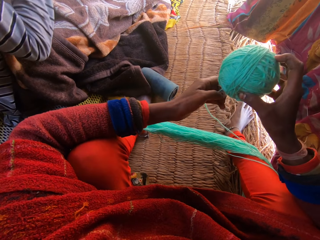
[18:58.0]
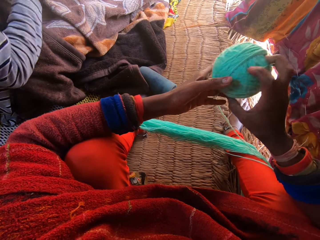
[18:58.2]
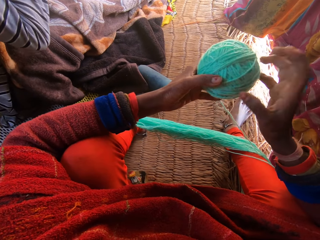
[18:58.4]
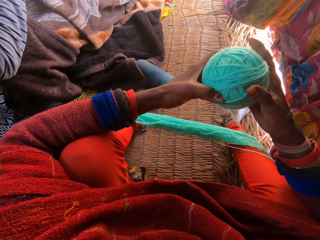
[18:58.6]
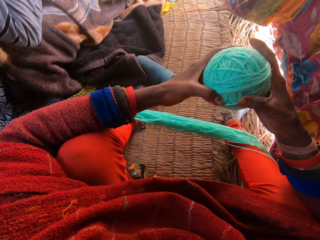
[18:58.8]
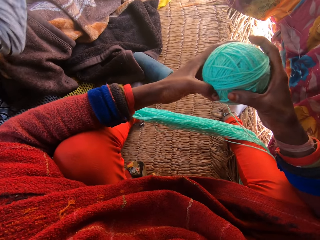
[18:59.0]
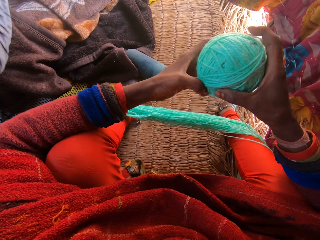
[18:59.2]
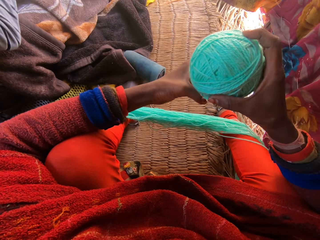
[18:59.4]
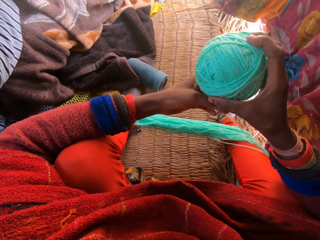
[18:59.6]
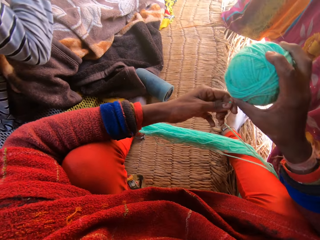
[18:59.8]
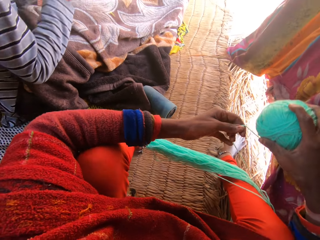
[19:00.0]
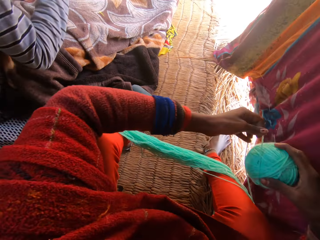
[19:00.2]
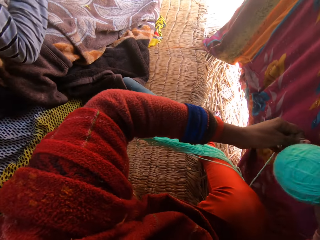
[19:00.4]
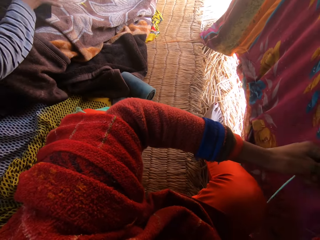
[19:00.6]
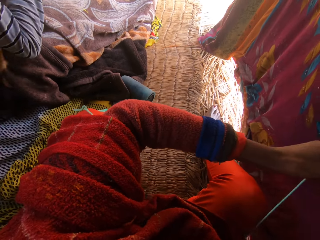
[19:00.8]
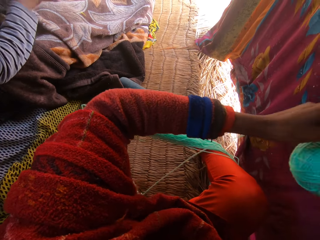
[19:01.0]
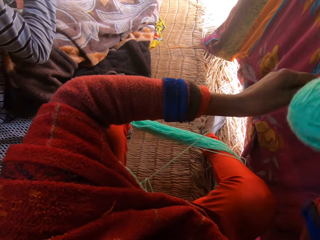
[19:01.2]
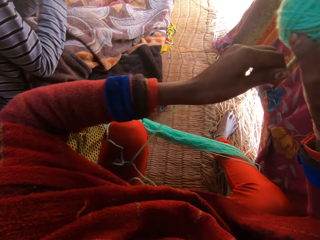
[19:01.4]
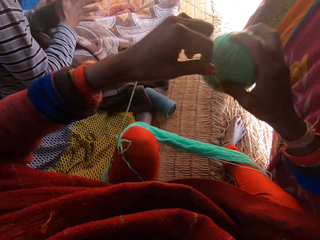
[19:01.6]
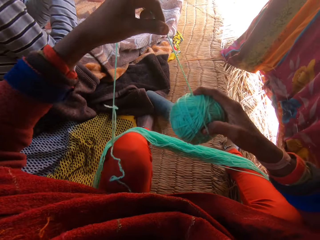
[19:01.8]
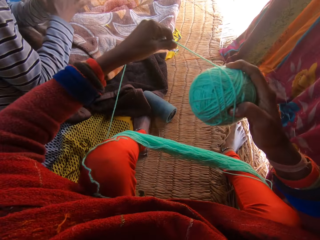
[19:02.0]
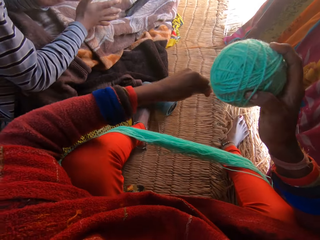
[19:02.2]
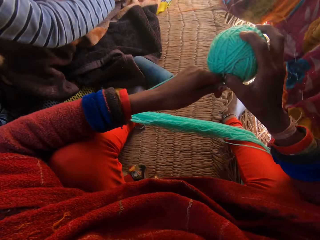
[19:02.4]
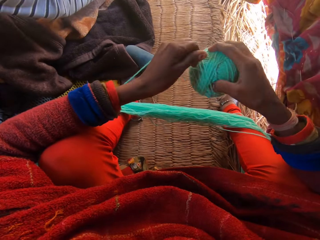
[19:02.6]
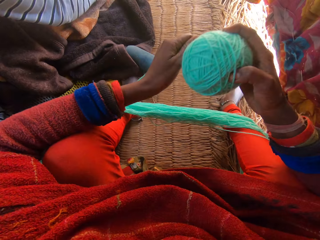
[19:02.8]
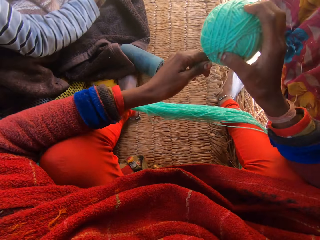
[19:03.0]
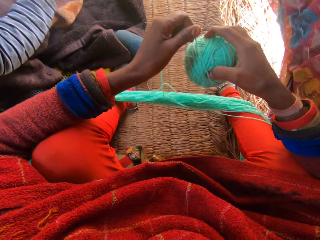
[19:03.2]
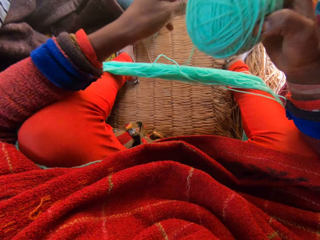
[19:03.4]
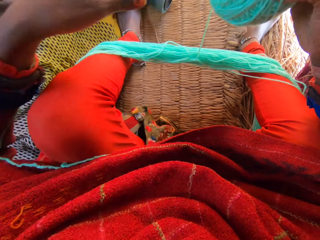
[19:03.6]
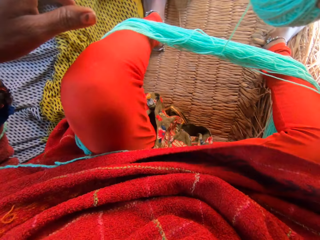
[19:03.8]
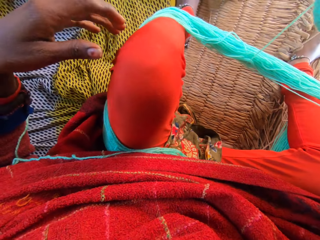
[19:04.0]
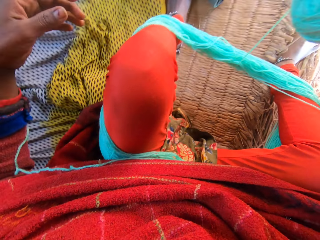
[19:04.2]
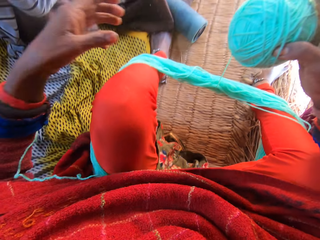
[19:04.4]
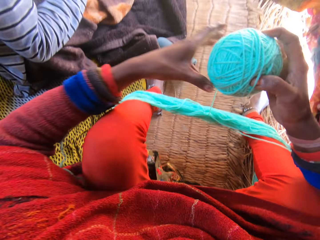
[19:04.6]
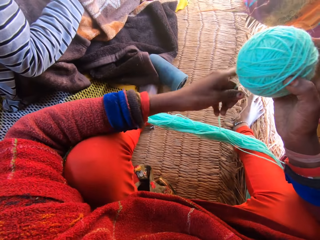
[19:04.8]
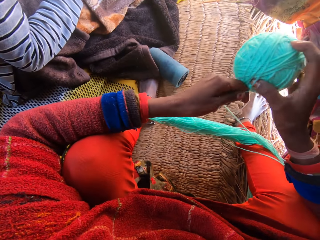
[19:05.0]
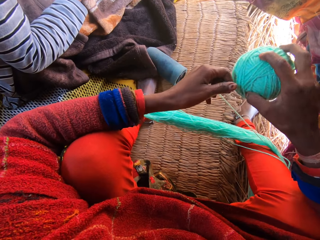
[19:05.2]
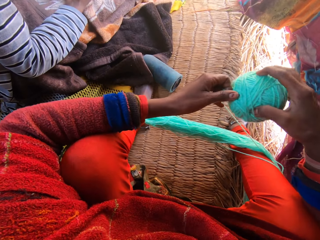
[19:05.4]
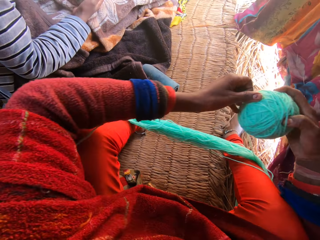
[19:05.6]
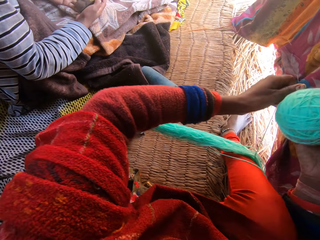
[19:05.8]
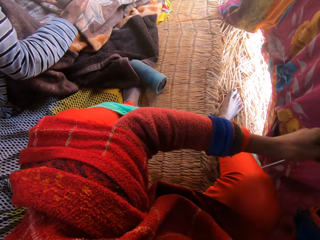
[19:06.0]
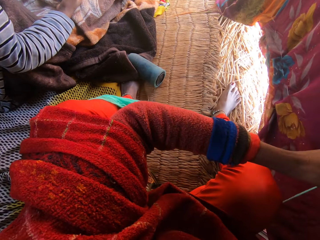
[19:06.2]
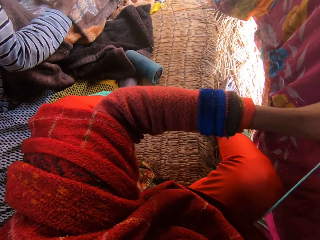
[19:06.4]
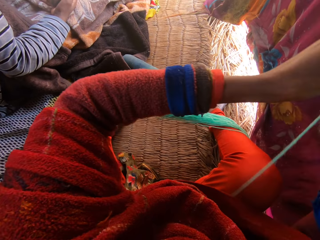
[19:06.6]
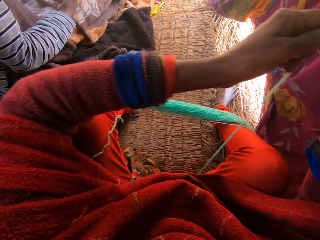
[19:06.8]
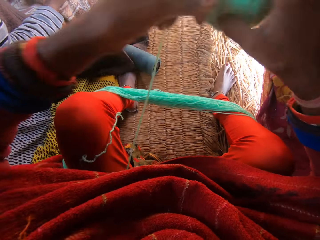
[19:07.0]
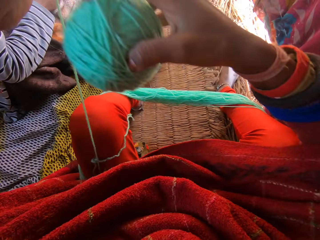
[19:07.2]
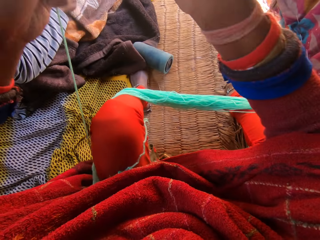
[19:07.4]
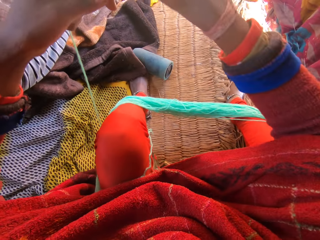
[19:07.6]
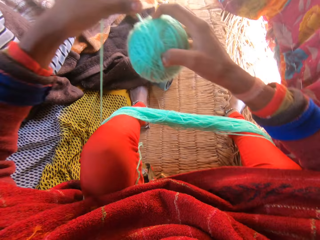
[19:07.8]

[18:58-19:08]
The man drops the mobile phone in his hands on a blanket. He picks the mobile phone on the blanket with his right hand.

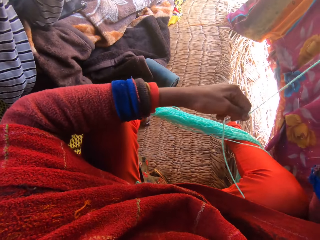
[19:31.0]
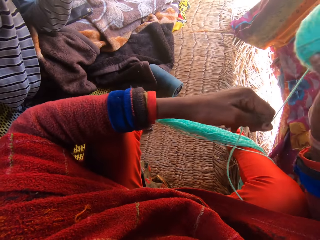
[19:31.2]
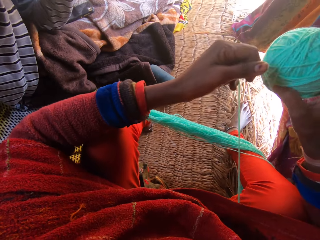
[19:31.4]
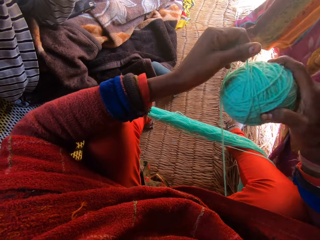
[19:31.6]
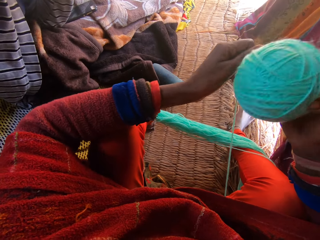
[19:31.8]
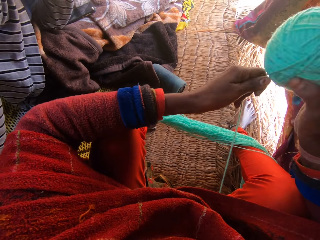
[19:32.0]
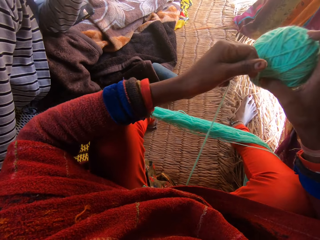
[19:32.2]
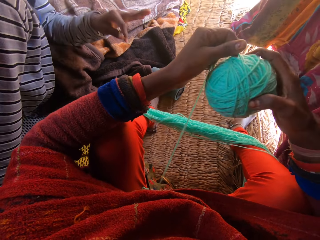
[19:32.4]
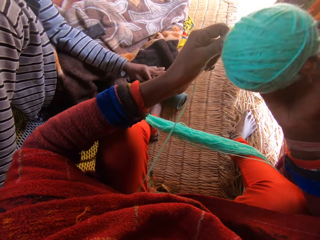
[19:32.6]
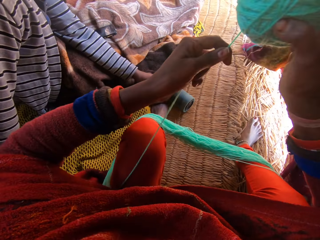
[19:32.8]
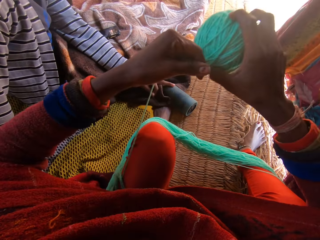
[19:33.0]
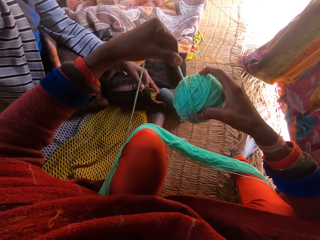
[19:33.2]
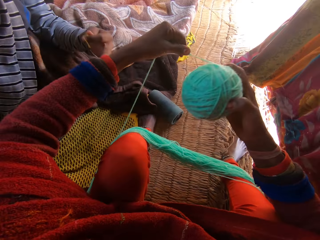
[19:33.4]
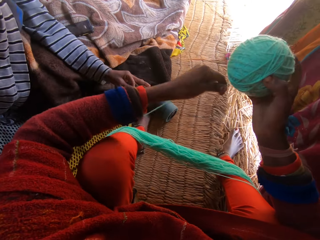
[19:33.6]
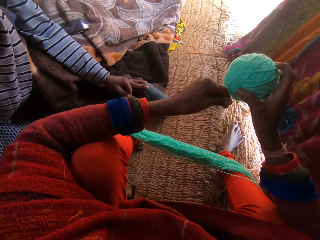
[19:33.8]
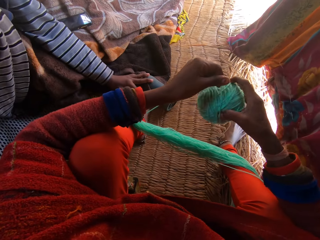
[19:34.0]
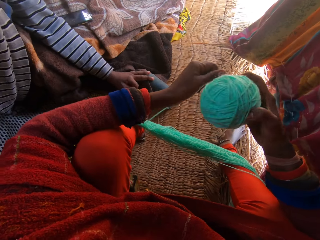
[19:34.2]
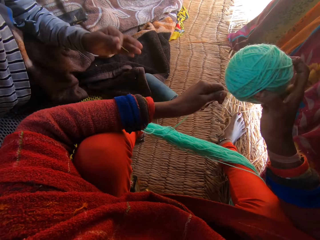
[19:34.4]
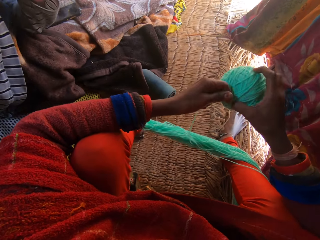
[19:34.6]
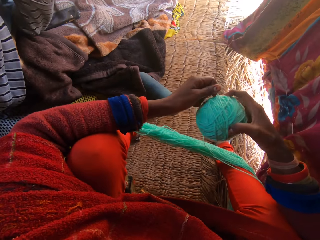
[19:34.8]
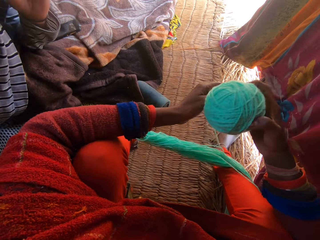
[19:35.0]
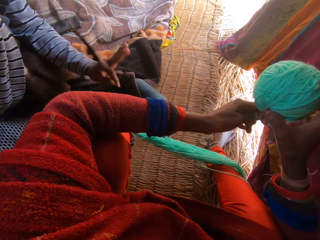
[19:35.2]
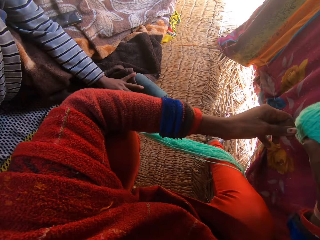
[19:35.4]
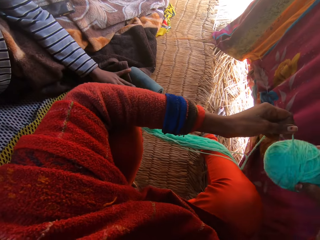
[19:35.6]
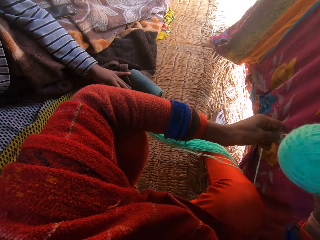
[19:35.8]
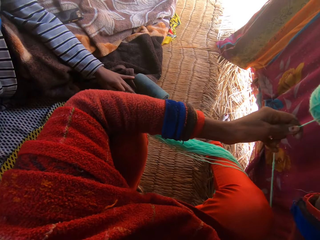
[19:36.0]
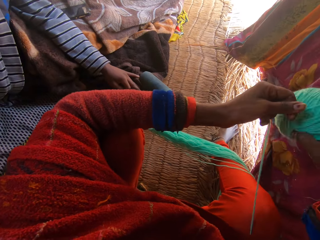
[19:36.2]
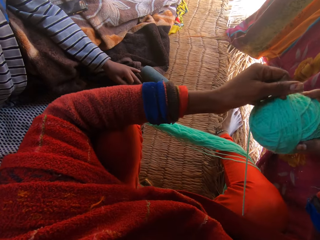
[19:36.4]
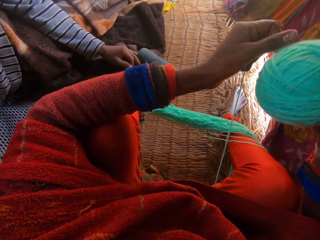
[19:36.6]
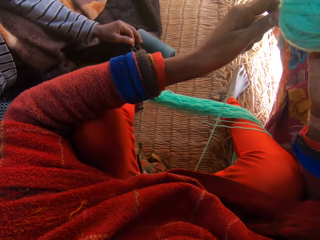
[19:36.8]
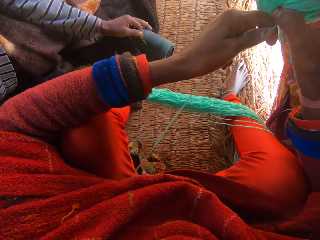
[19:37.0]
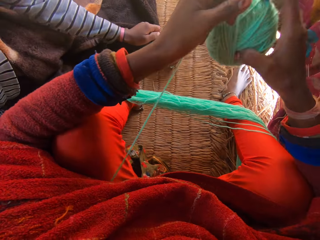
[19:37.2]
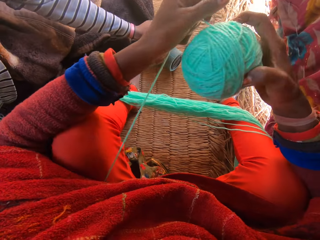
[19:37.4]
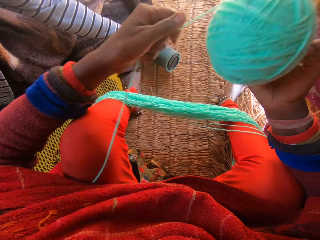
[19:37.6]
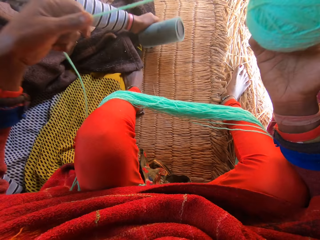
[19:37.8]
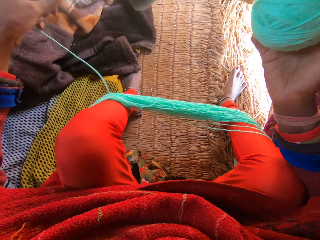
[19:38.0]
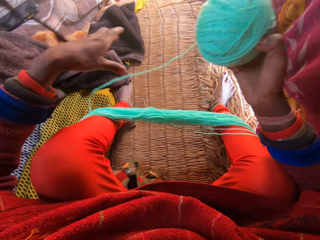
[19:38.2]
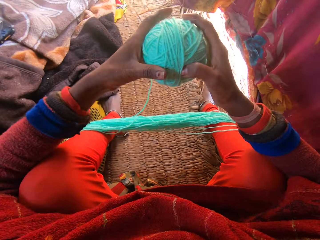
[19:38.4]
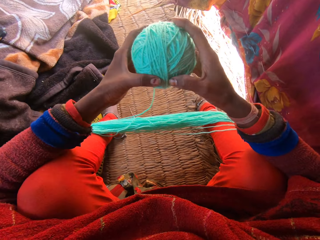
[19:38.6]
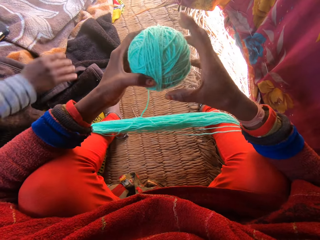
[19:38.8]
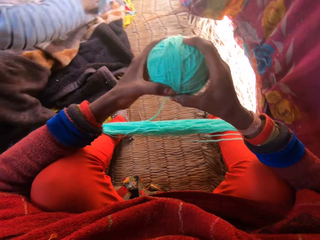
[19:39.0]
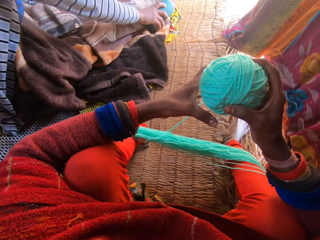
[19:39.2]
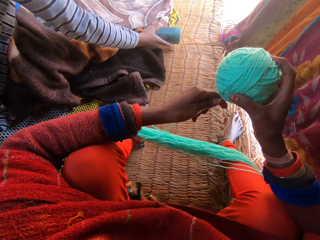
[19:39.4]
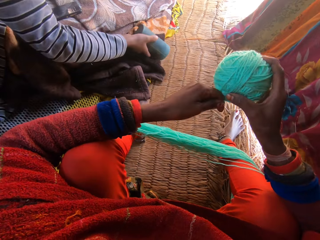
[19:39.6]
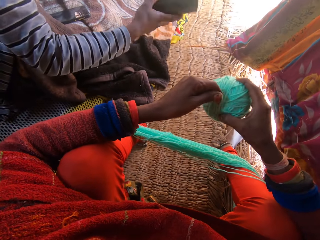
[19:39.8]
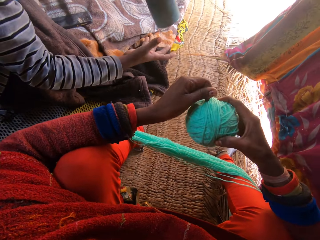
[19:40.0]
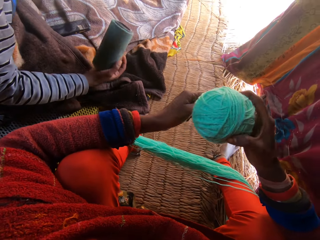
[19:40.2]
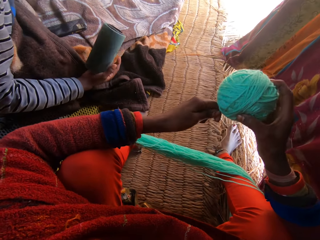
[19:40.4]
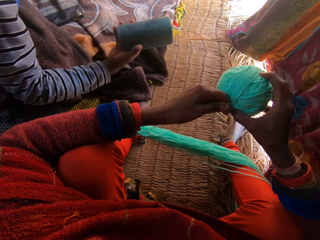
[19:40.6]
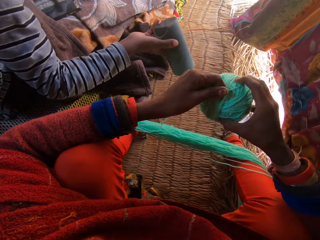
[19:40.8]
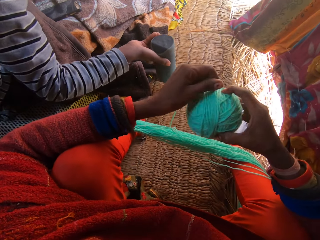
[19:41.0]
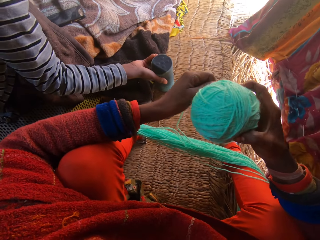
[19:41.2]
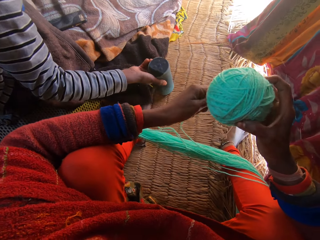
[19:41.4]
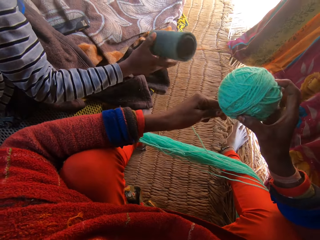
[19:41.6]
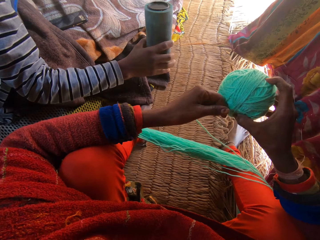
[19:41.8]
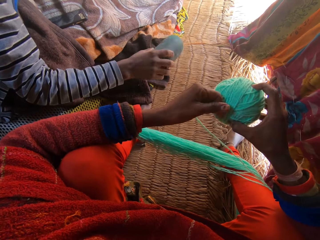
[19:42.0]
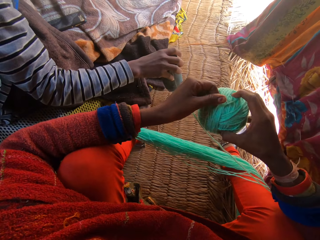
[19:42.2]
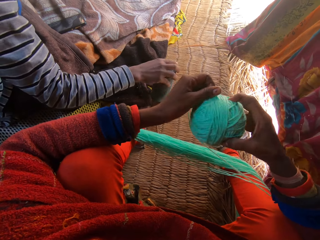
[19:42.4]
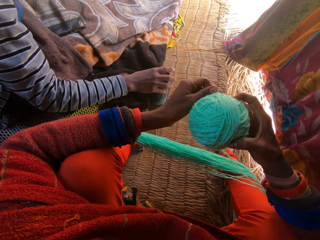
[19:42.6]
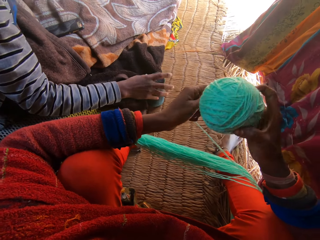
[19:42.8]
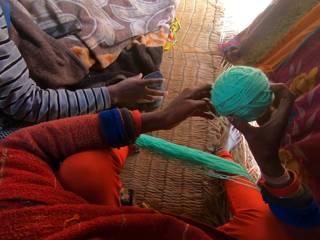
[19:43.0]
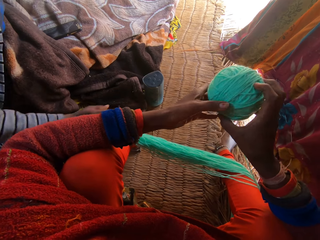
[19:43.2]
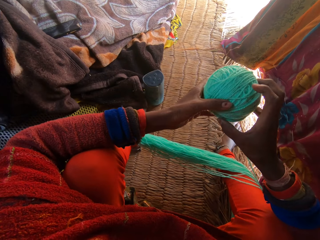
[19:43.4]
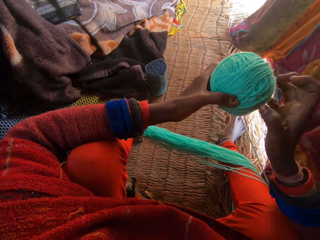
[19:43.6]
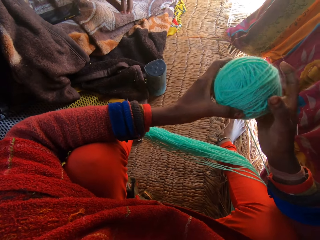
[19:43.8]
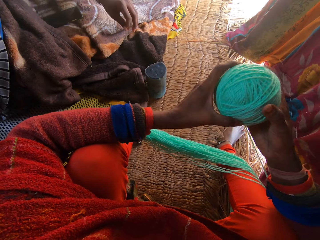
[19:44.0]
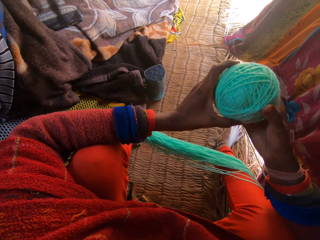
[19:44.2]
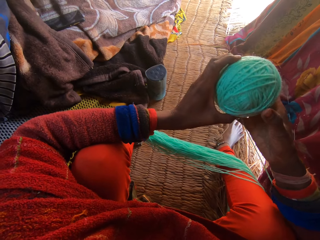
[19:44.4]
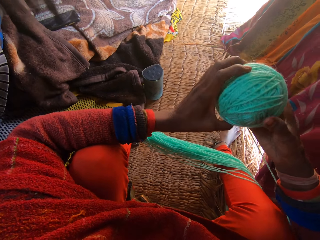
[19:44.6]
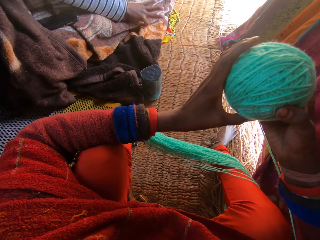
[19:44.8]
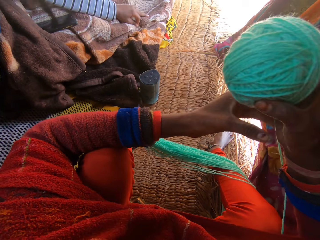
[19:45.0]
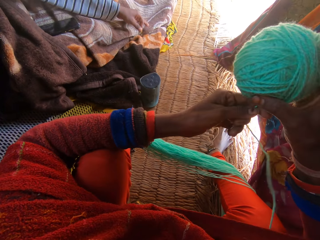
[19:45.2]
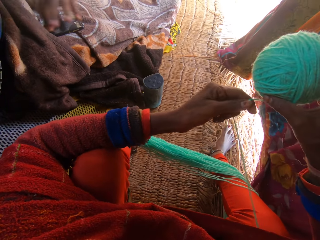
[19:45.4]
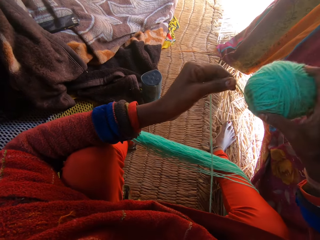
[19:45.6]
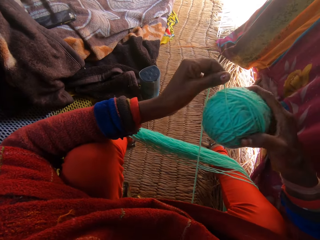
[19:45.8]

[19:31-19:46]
The man plays with a portable stereo on the blanket with his left hand. He picks the stereo with his left hand. He plays with the portable stereo with both hands. He drops the portable stereo on the blanket with his right hand.
